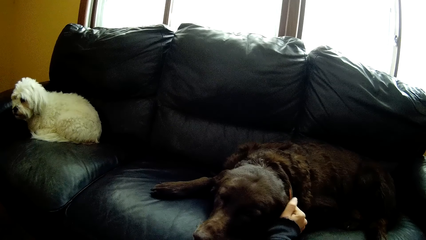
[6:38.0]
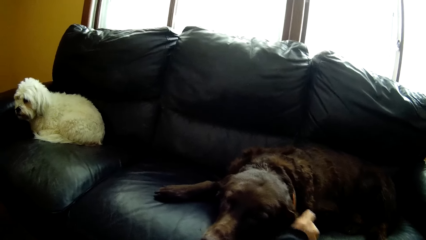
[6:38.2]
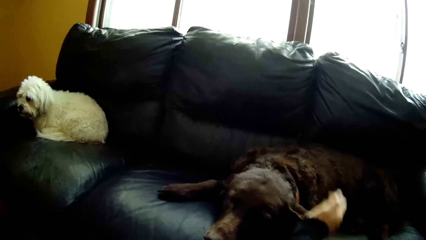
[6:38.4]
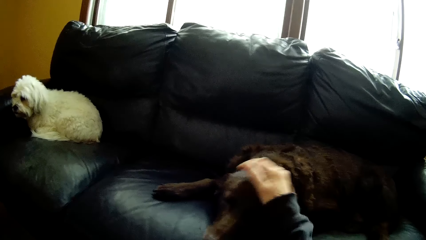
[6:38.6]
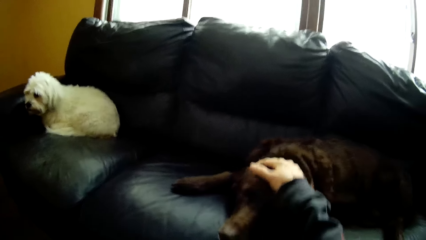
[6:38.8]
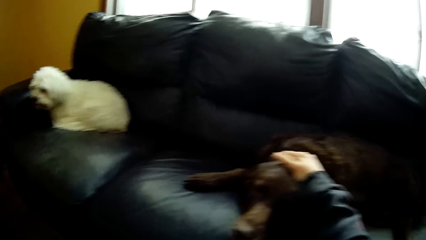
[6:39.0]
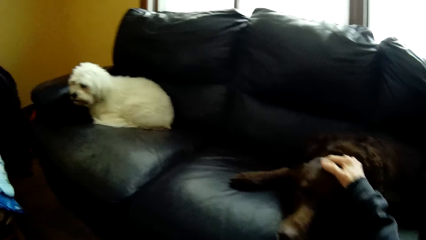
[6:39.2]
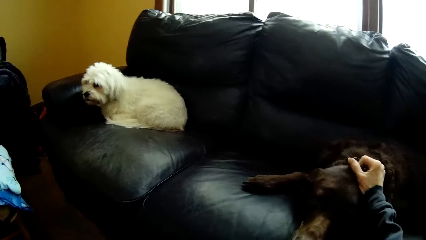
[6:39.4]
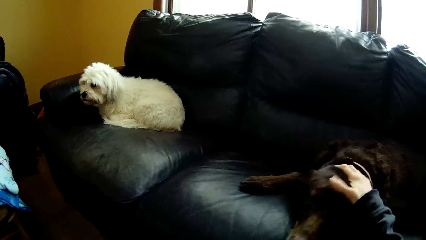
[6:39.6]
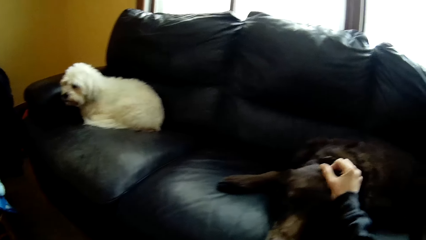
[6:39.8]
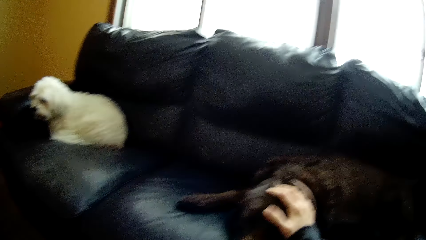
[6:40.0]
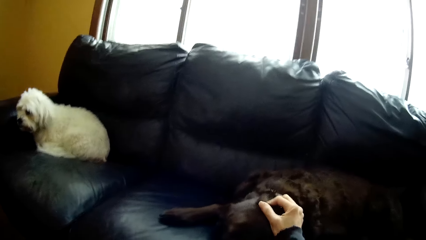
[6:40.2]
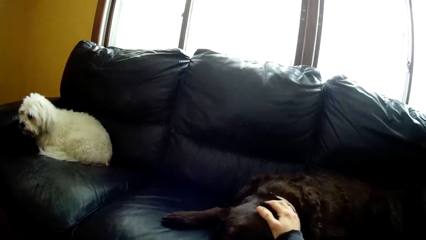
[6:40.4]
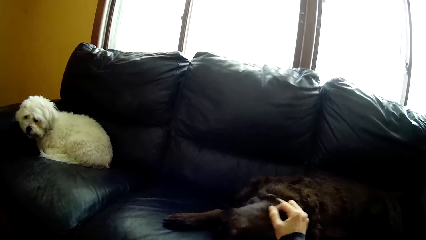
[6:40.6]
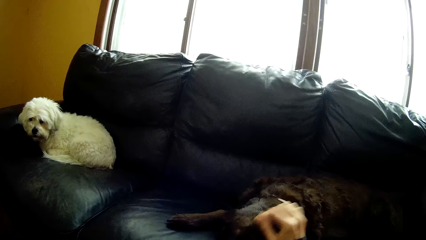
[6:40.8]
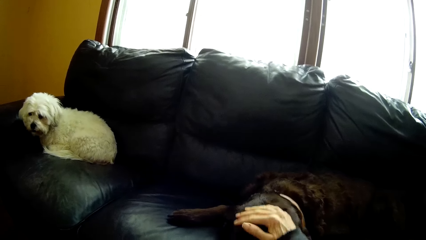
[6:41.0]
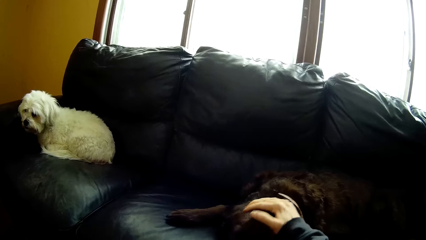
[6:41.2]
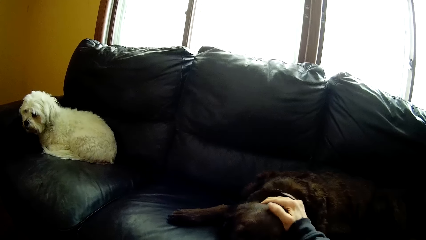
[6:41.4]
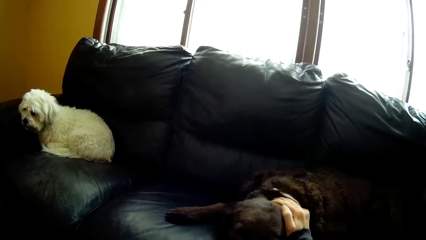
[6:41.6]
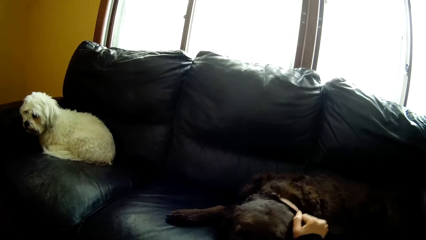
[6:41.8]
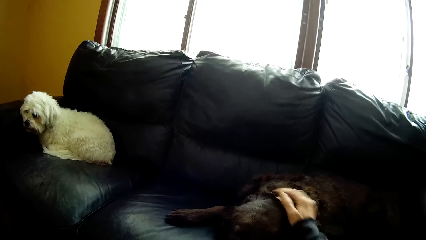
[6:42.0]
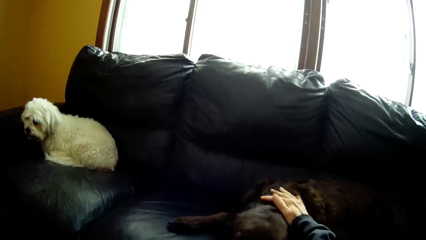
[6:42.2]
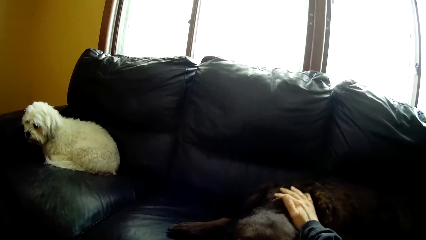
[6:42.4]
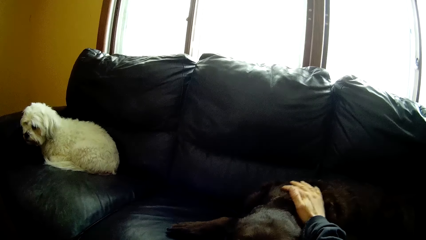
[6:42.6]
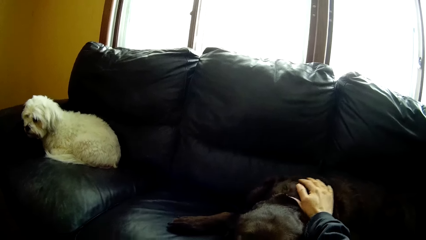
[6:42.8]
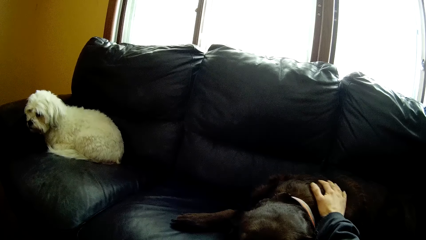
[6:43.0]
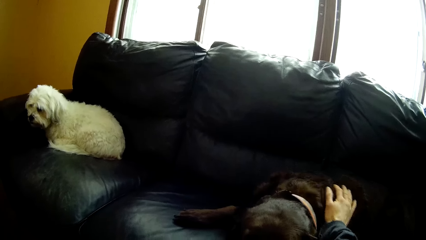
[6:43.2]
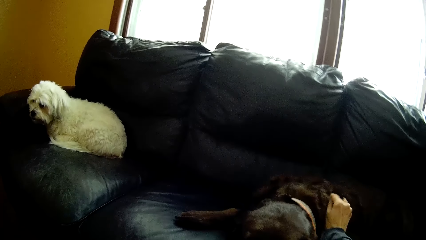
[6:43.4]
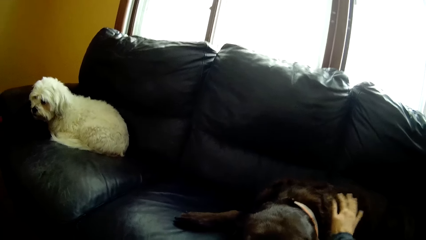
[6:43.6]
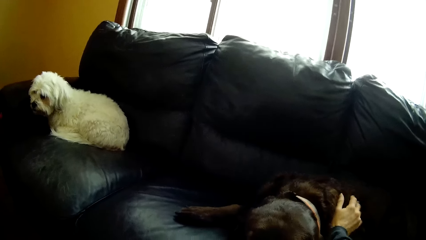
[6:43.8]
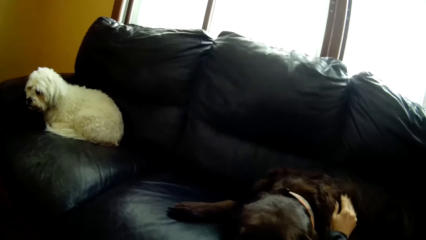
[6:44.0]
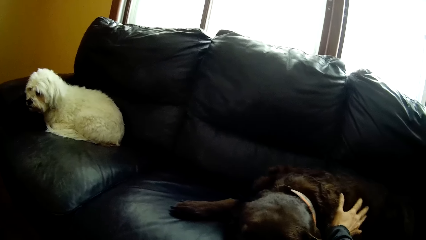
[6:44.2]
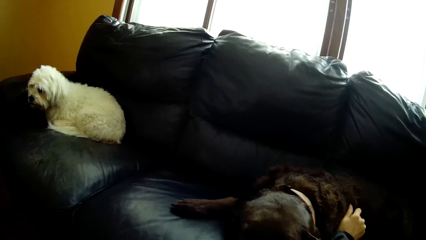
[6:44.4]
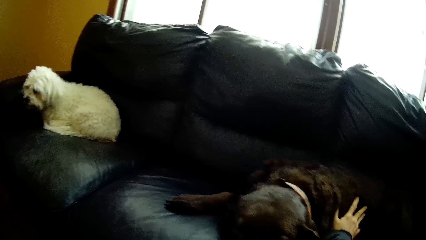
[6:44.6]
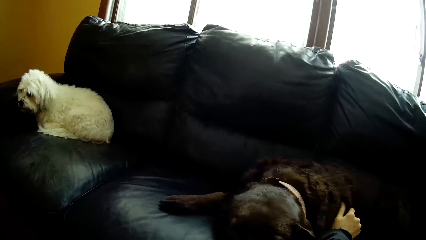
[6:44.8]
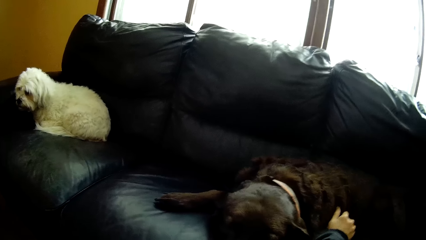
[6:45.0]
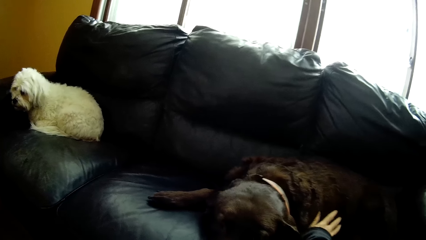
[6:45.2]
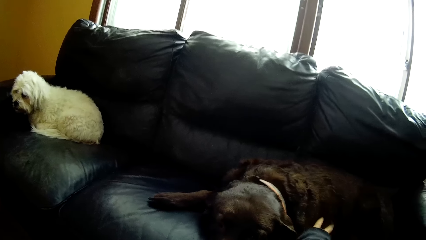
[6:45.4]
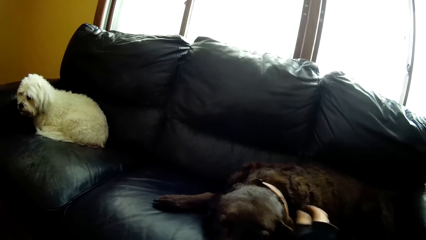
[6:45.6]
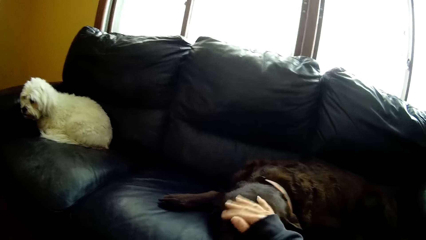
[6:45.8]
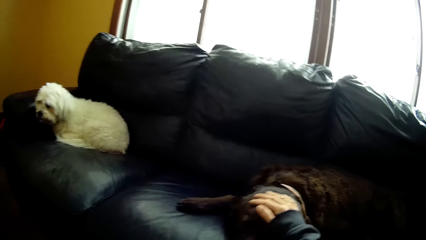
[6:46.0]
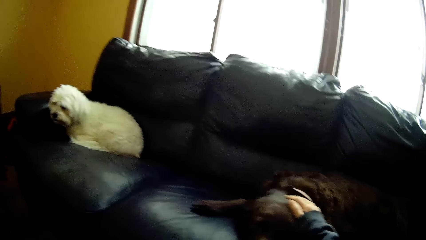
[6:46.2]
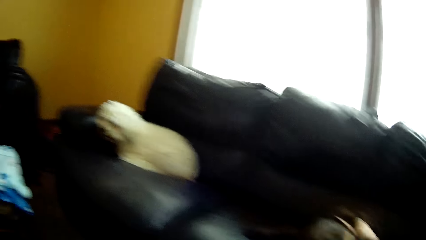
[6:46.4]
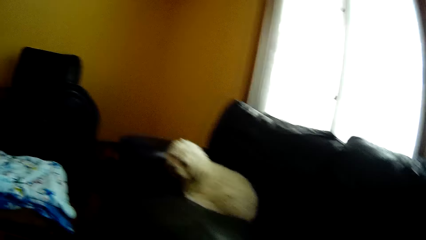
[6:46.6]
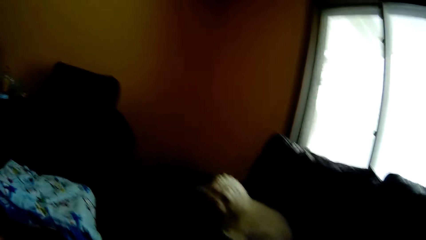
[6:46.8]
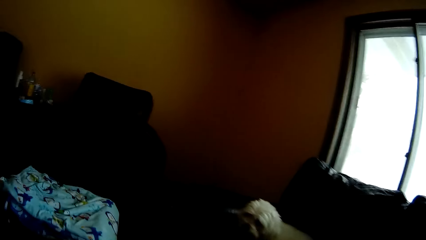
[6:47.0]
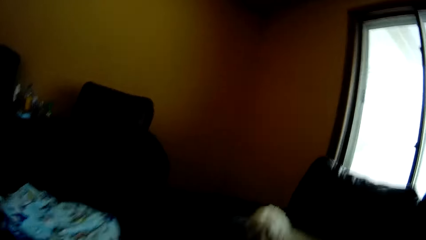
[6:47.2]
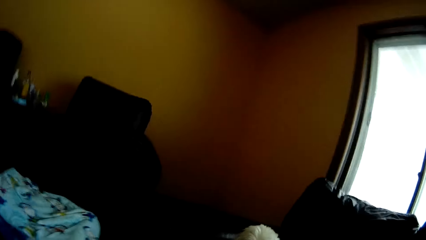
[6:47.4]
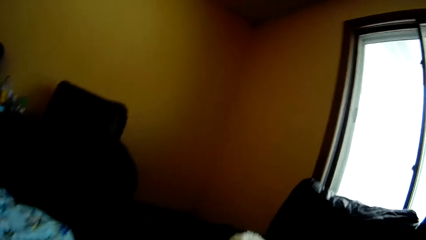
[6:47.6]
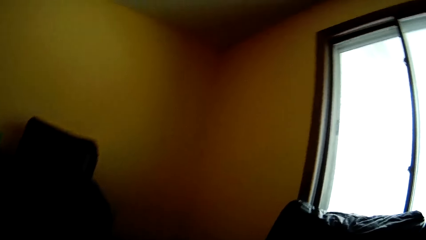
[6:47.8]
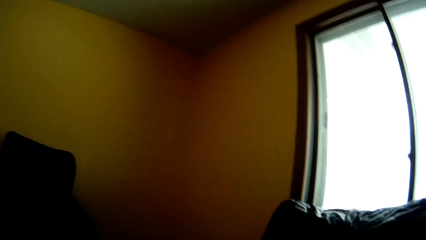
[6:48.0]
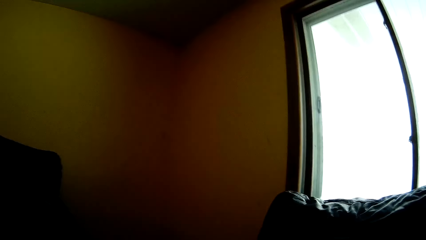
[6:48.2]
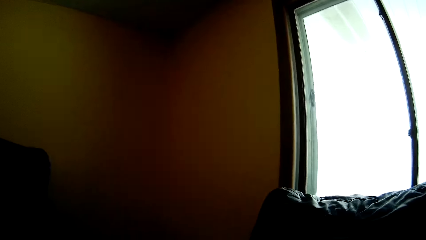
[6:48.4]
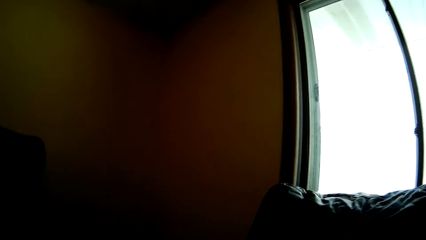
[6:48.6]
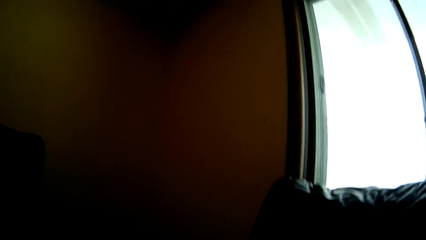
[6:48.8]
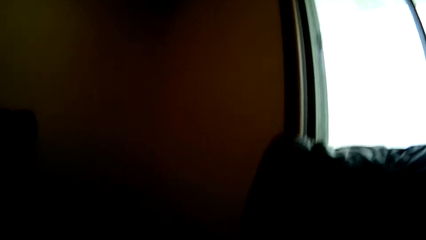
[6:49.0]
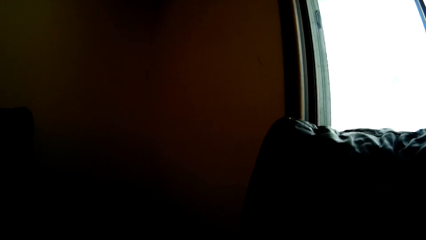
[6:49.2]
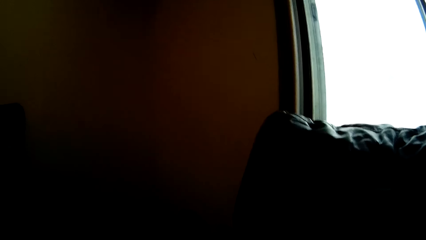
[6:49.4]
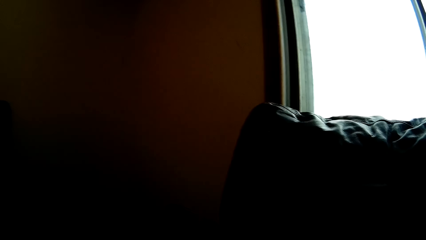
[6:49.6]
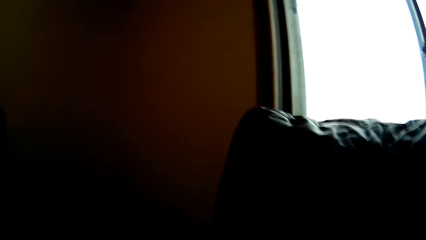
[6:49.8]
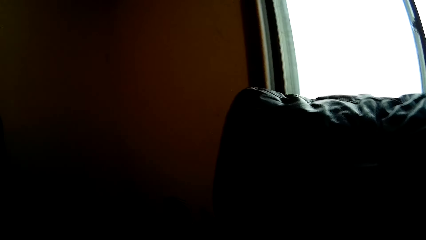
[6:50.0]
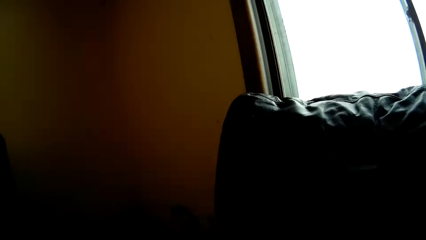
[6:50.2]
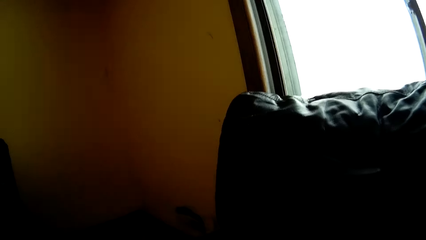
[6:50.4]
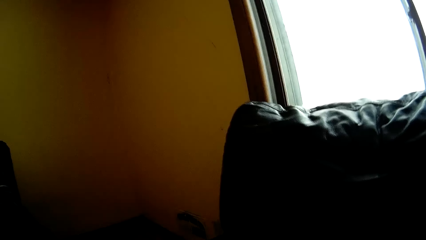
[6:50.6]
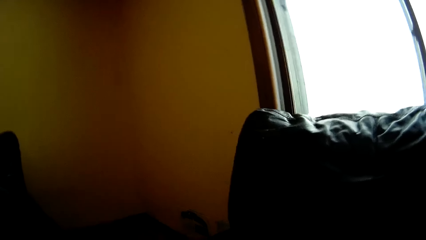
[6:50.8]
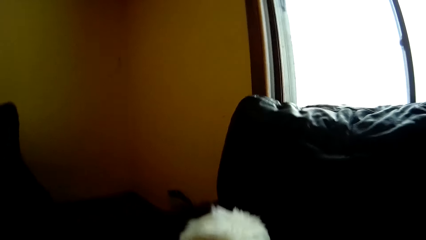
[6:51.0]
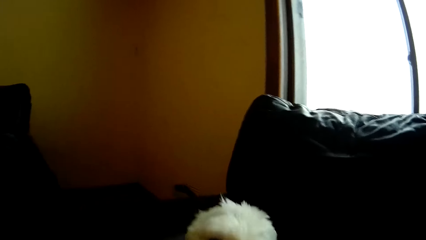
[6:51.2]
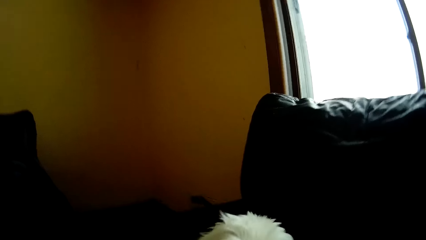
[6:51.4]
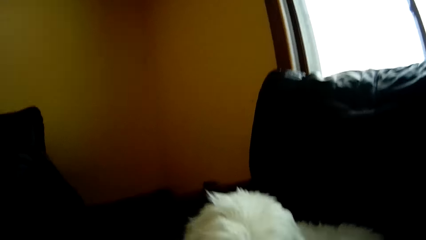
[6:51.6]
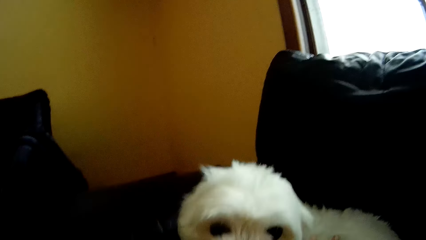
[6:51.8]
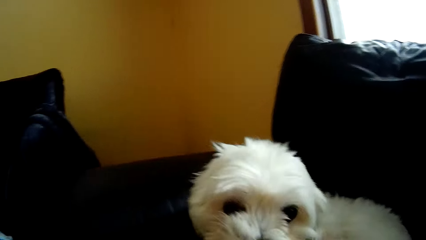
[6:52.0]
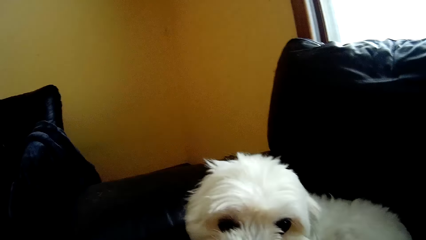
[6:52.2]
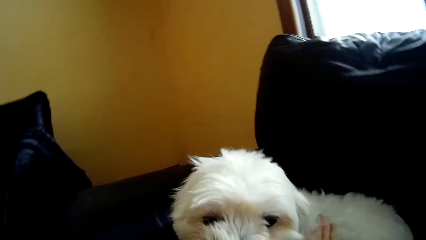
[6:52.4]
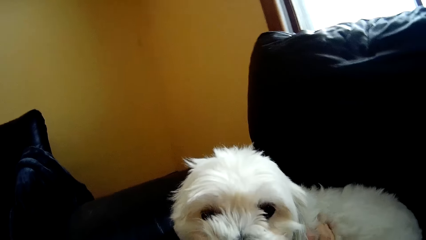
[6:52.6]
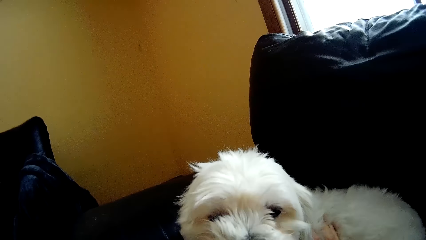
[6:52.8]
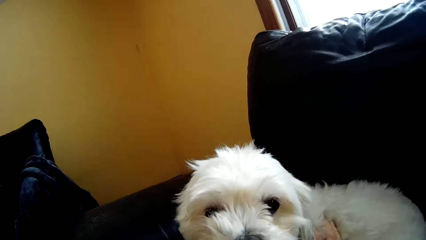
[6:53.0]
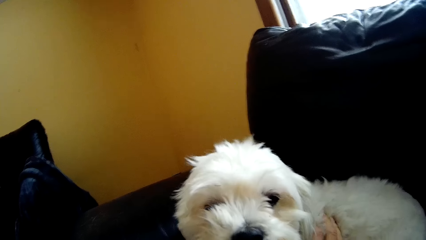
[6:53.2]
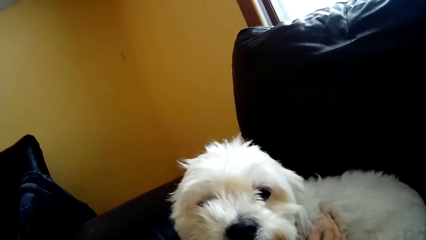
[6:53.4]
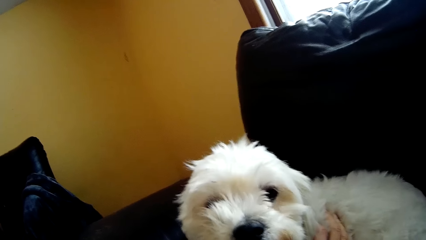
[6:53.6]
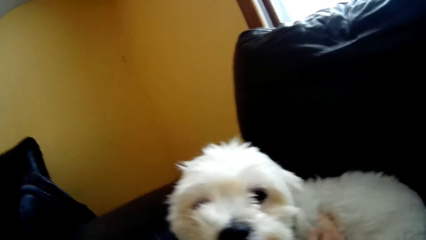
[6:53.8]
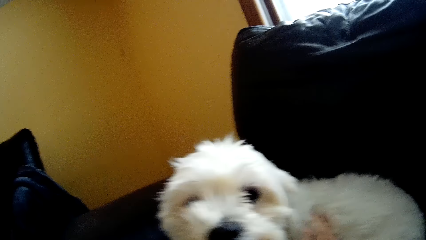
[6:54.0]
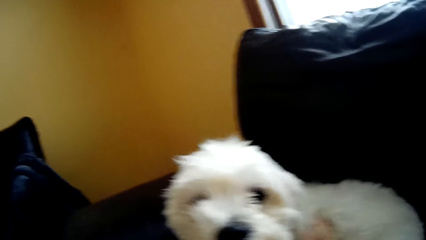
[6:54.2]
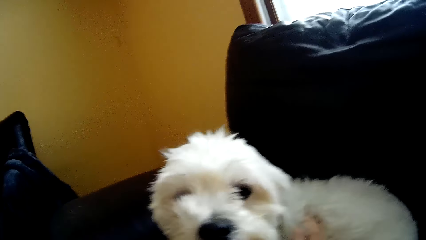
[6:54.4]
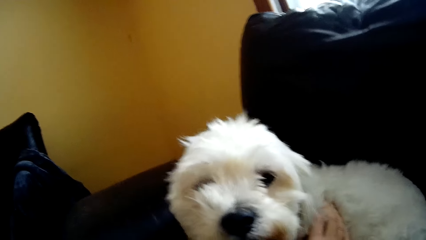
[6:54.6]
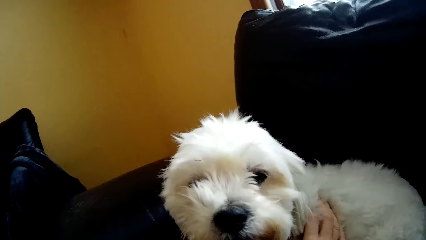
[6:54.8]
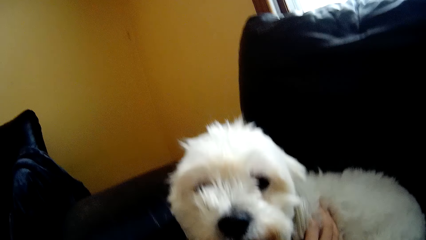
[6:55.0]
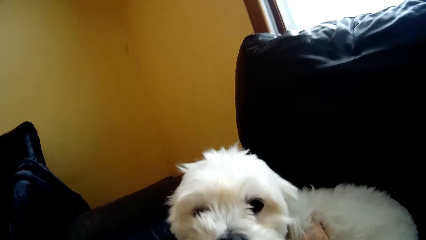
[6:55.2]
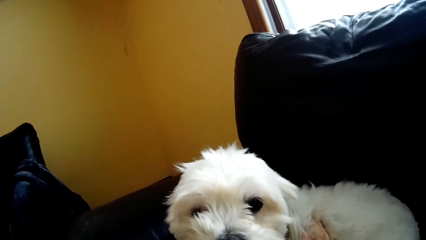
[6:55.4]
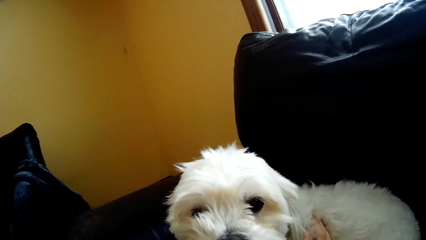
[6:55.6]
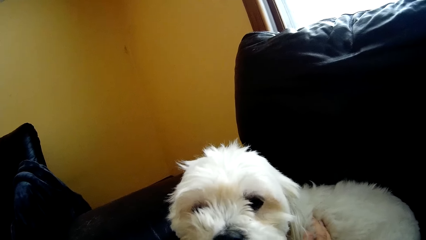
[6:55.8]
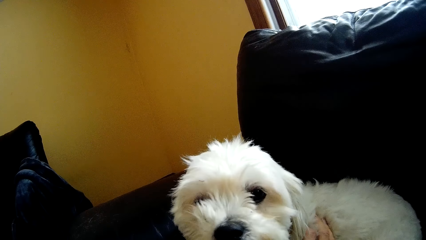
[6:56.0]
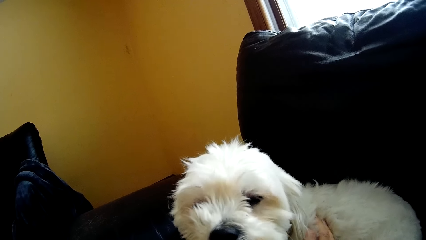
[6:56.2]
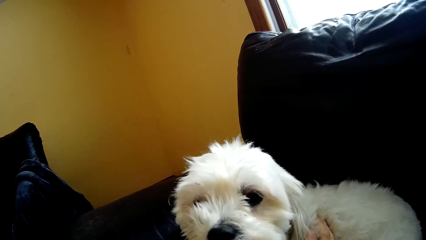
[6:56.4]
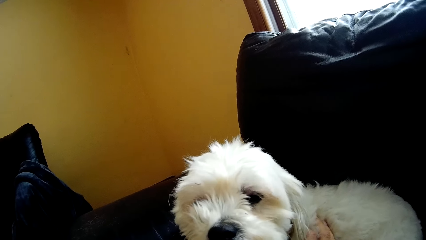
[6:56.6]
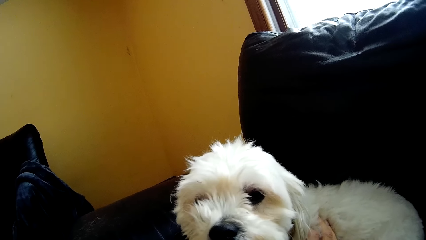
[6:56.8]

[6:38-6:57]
The camera wearer moves towards the white dog. They pet the white dog on the couch with both hands.
